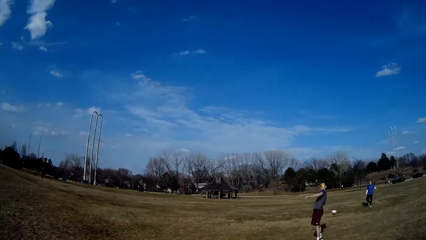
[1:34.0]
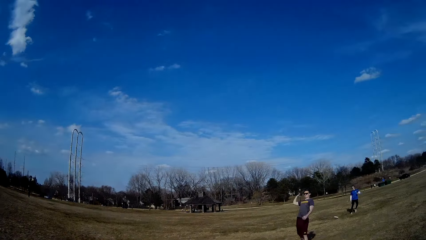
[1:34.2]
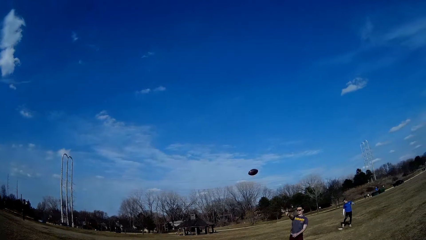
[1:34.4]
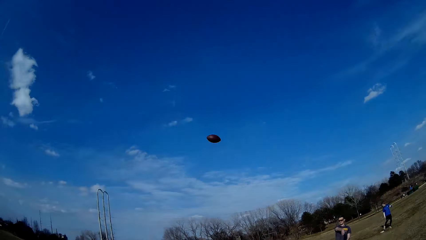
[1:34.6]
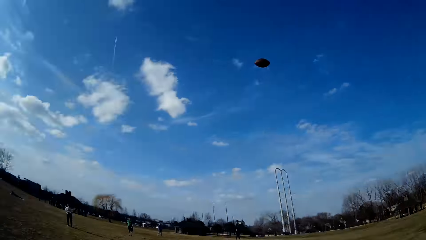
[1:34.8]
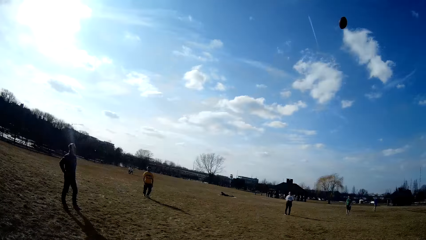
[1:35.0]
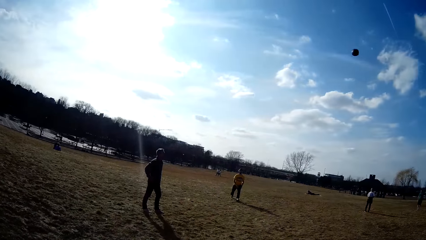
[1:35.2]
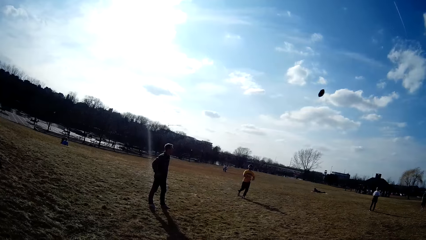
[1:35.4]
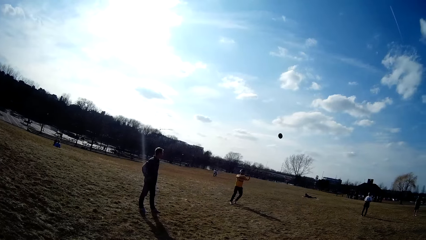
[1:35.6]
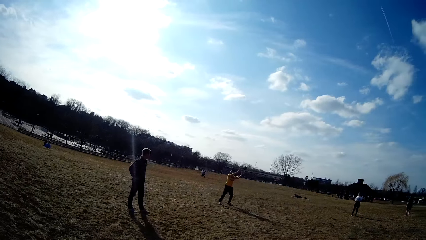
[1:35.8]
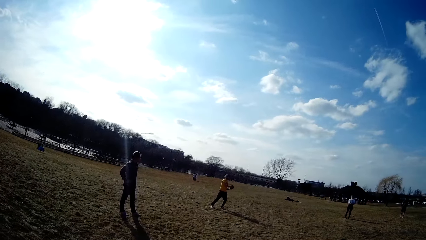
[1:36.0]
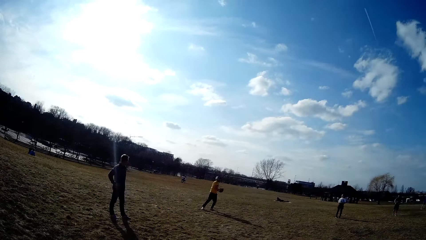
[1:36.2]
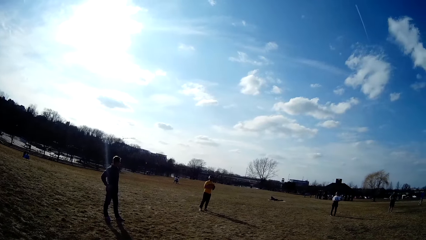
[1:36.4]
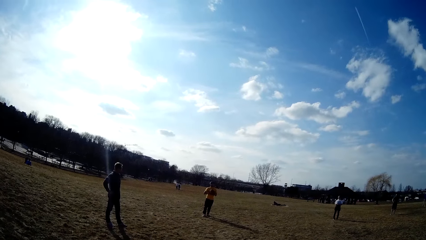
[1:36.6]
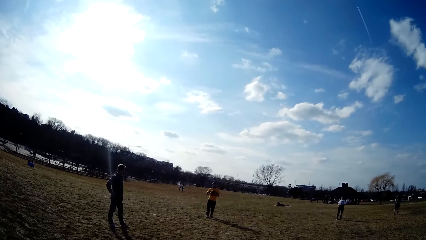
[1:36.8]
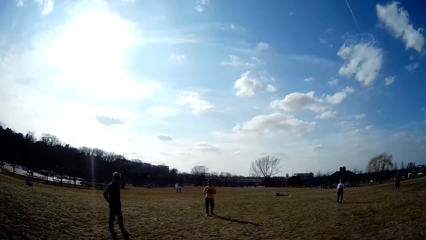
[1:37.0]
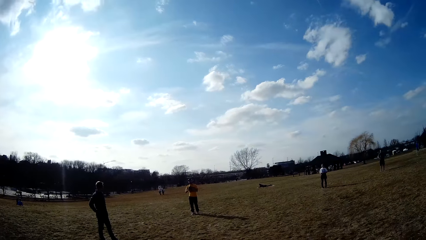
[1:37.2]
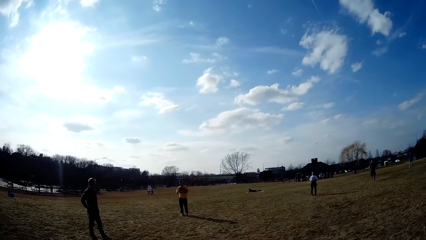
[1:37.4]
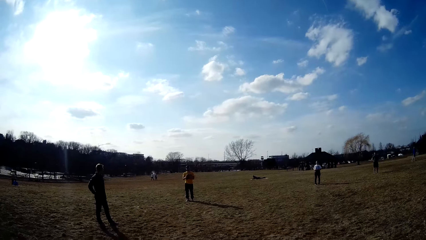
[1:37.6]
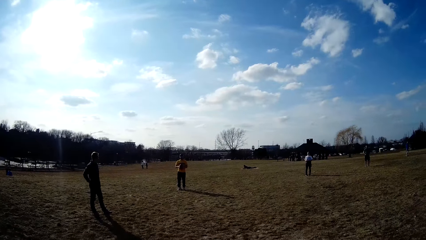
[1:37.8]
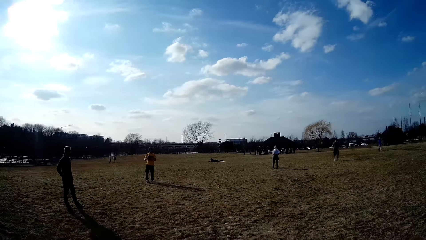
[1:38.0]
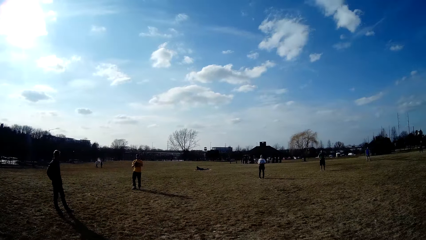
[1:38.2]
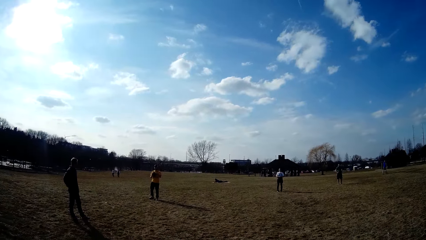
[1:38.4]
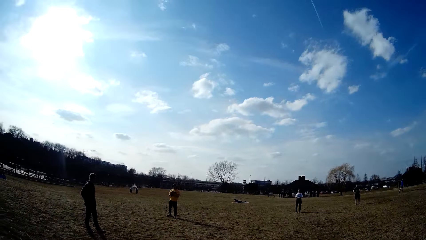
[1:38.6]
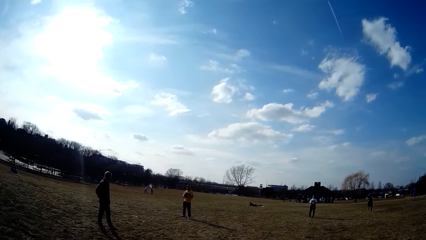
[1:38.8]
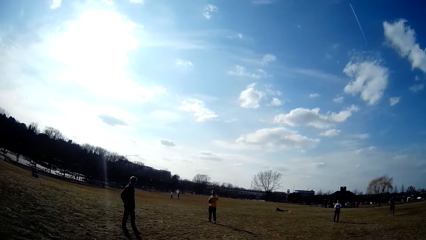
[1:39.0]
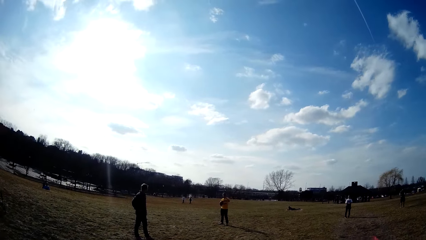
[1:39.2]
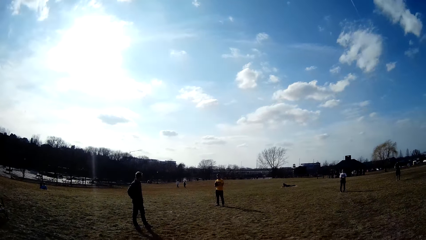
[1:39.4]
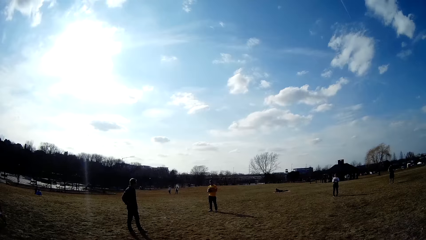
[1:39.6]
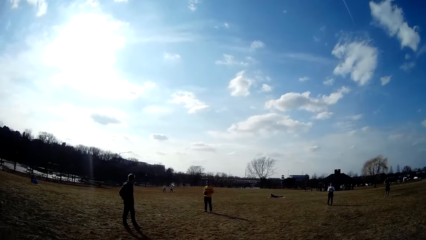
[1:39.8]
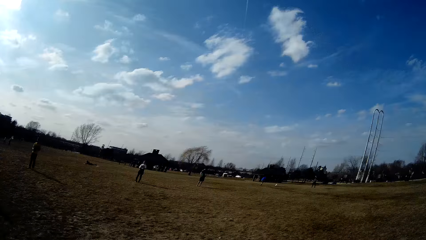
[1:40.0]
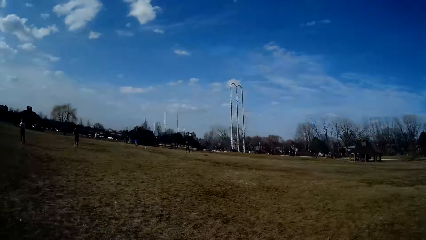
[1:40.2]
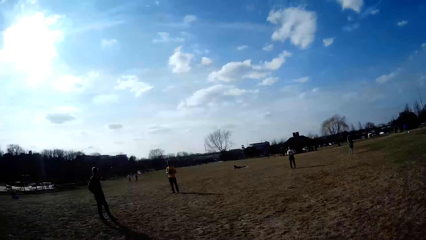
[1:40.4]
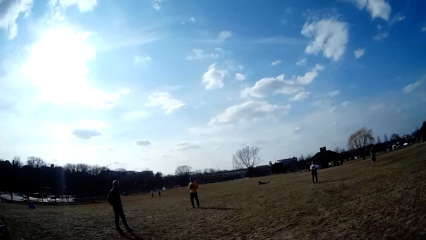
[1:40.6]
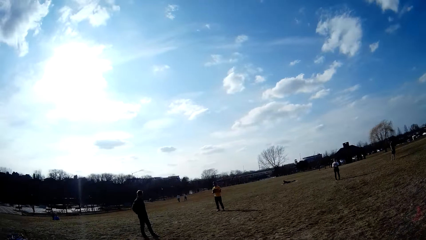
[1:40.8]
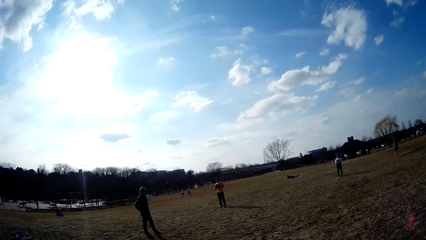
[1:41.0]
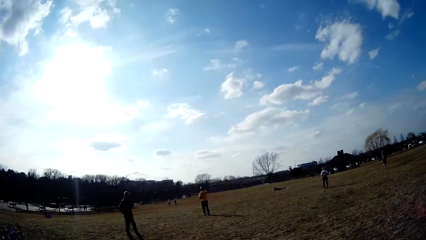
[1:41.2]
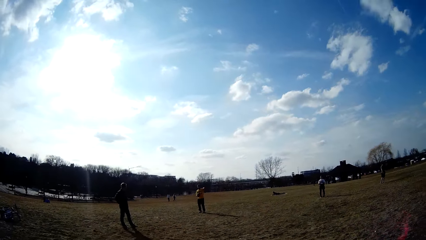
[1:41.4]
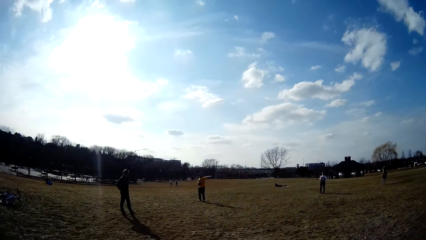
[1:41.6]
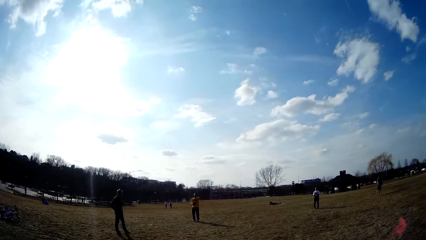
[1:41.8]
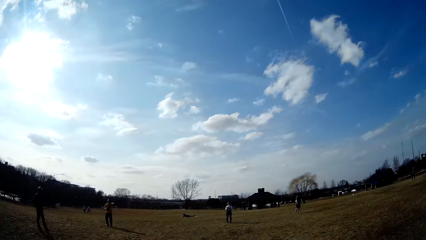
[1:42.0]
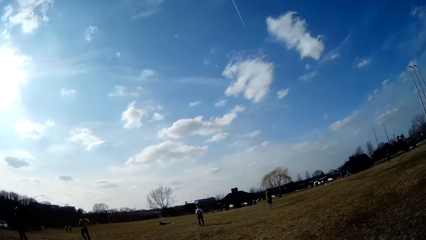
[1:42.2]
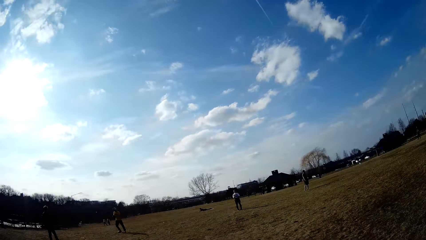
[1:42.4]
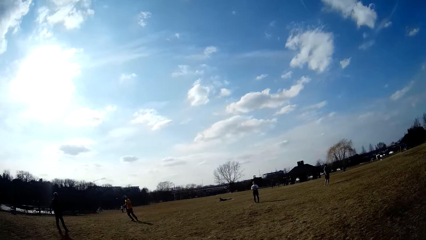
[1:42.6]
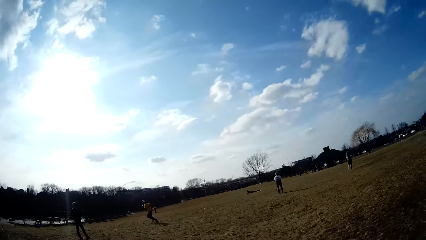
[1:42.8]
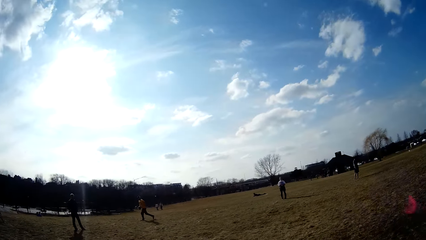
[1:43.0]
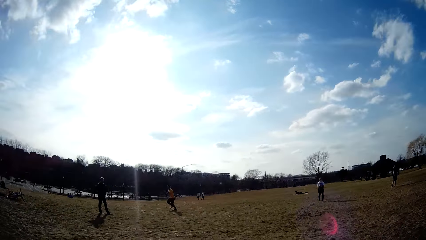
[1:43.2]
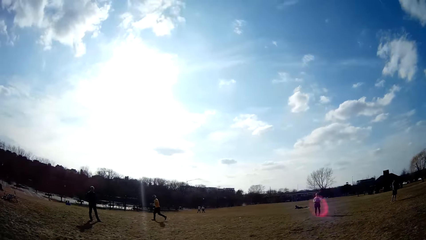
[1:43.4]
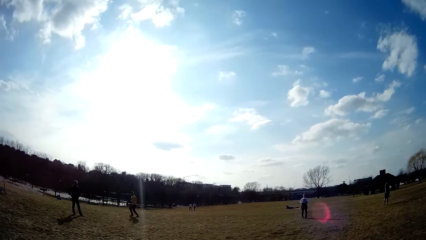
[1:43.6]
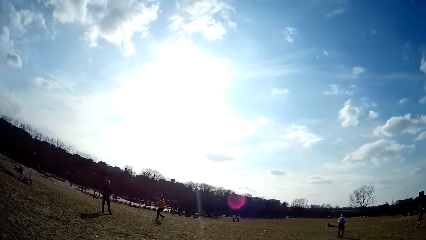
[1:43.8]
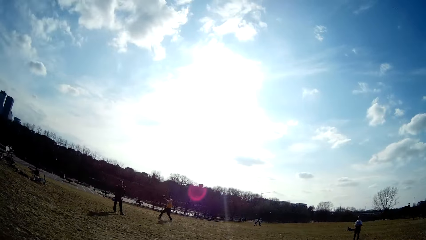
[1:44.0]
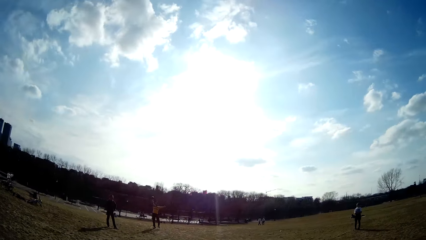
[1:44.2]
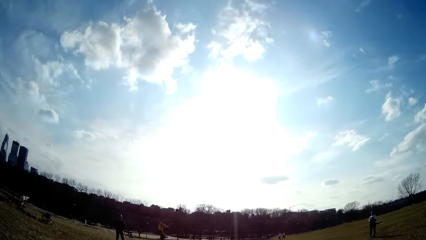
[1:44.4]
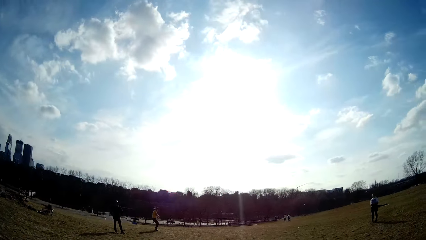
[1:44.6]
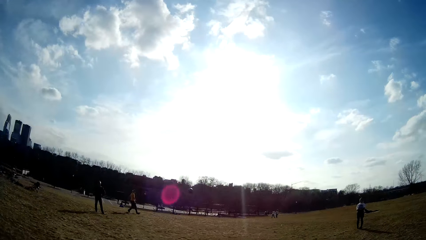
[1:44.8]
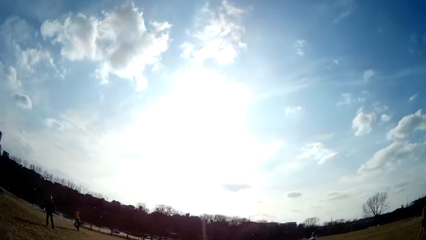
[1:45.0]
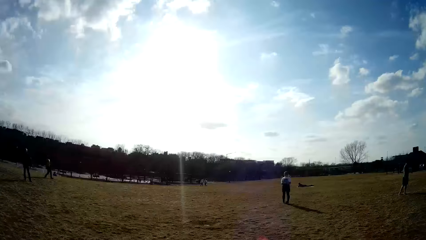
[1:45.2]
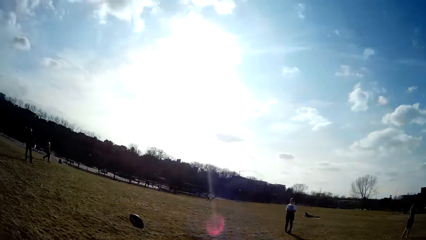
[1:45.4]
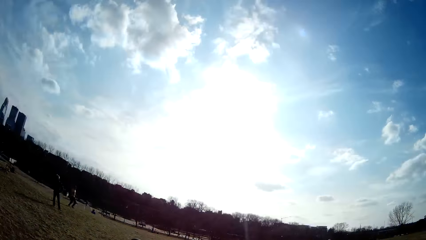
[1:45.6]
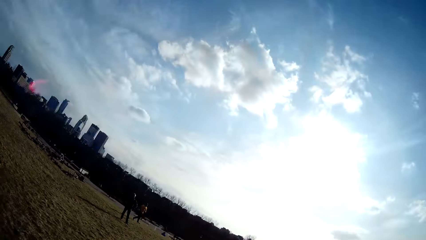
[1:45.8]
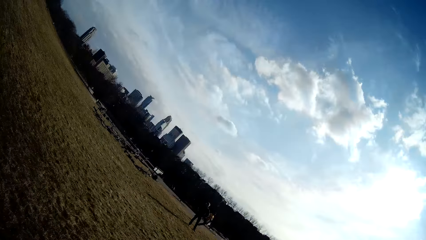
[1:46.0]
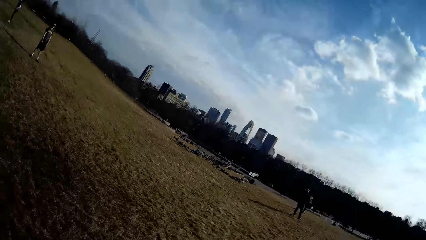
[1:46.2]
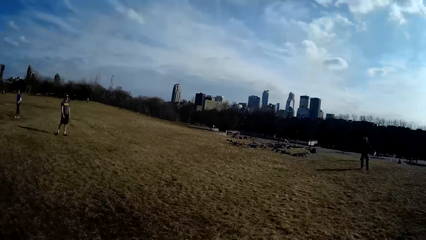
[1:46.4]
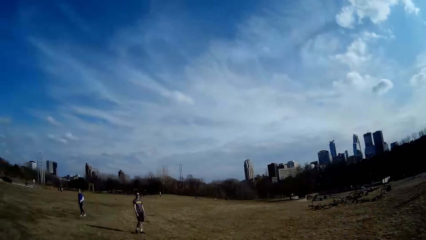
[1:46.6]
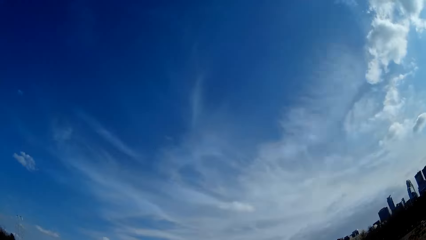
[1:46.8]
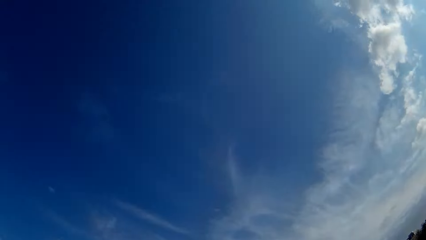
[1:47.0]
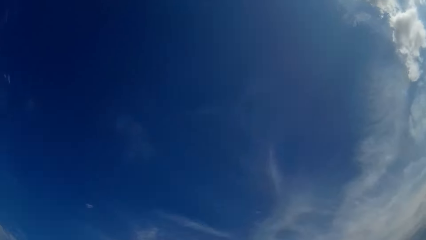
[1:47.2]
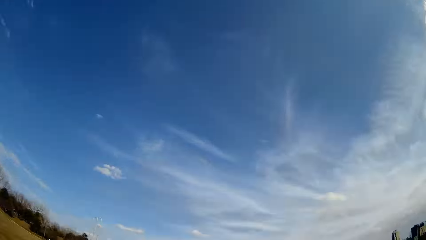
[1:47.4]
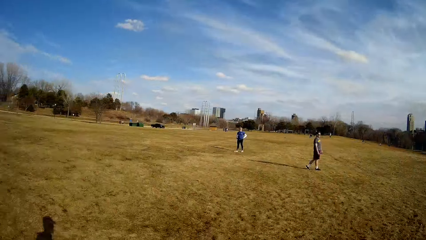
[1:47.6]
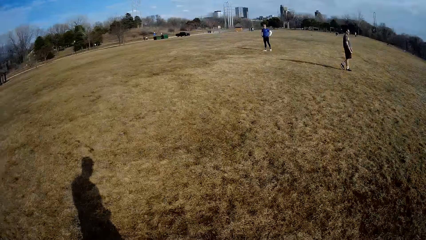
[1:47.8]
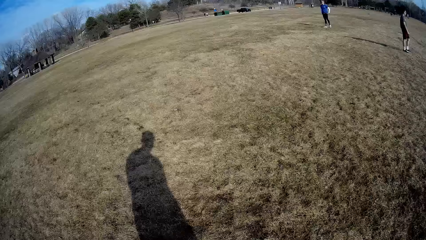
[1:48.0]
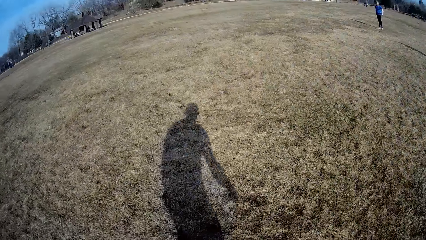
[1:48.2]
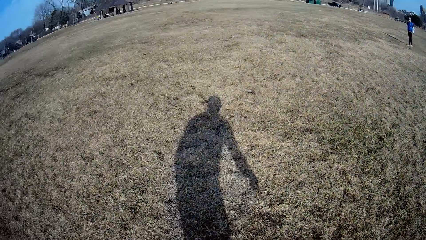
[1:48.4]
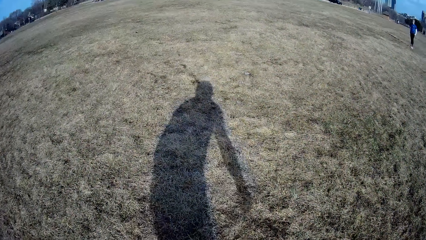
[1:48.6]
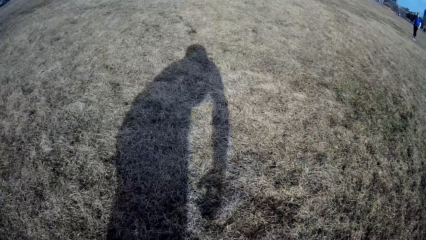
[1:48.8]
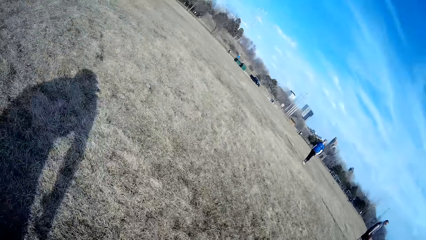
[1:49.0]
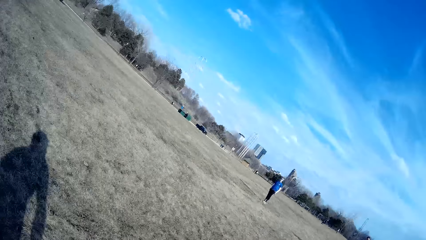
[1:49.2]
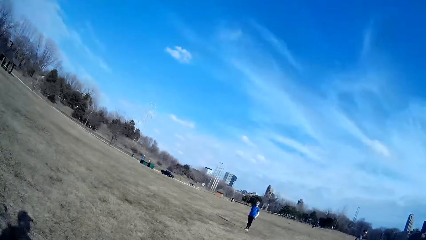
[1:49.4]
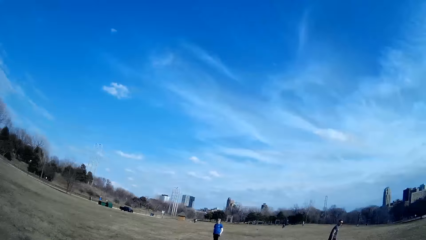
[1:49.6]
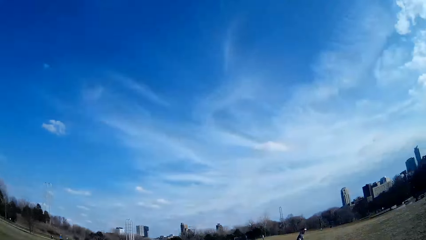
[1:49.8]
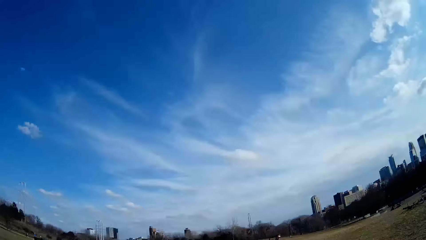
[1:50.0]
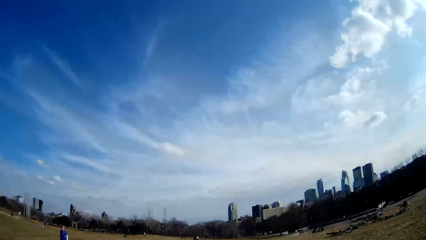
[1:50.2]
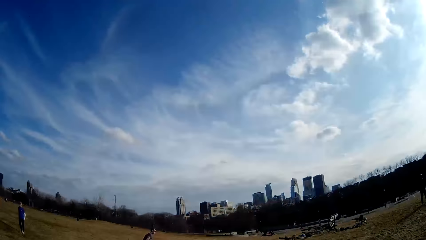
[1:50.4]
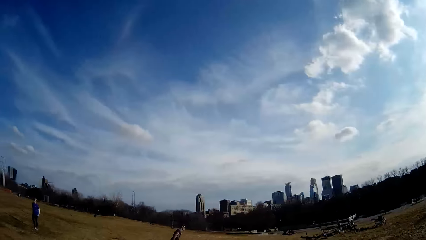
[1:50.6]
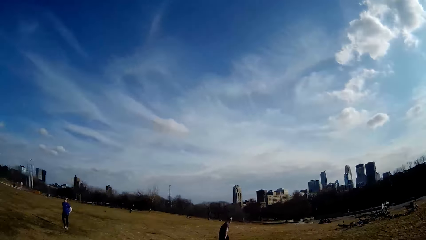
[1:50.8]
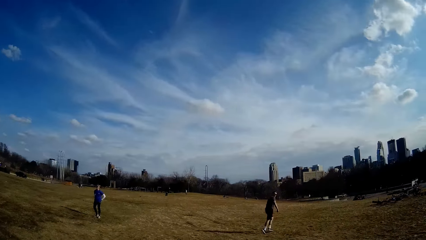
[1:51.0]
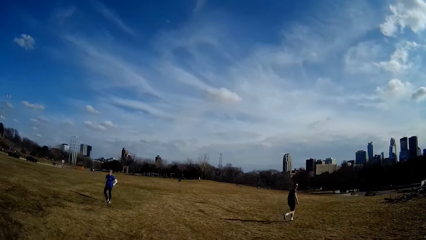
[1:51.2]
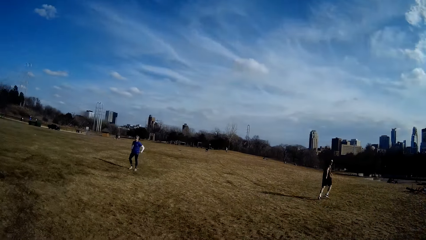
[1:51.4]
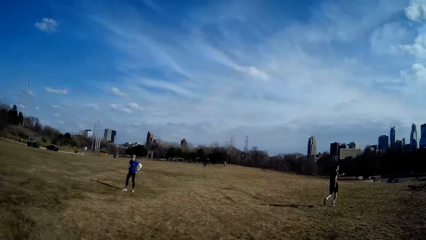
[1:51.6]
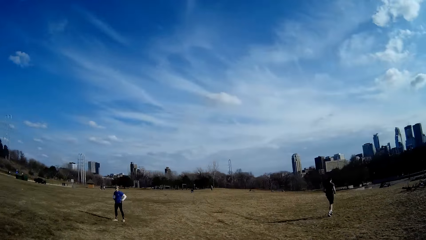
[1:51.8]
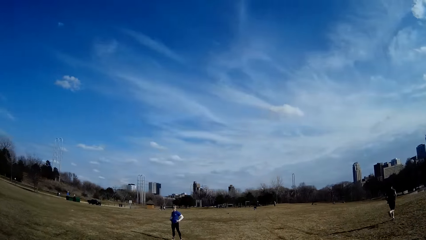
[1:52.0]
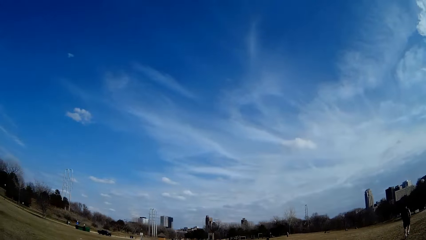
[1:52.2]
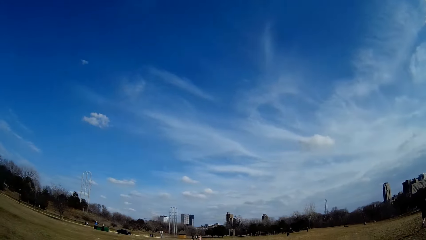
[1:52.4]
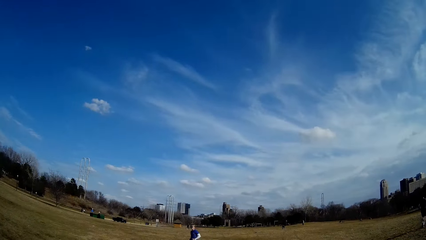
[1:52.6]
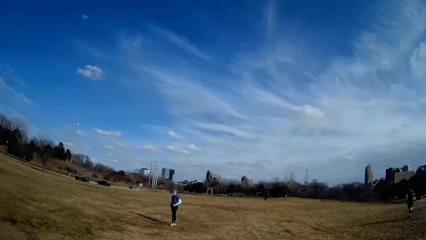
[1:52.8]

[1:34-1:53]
A man throws the spherical ball in the air. Another man traps the slate with his legs. A third man catches the spherical ball in the air and throws the spherical ball in the air.
